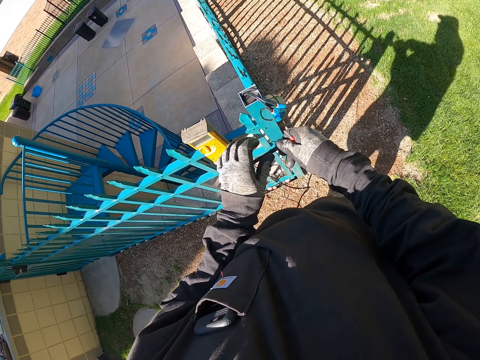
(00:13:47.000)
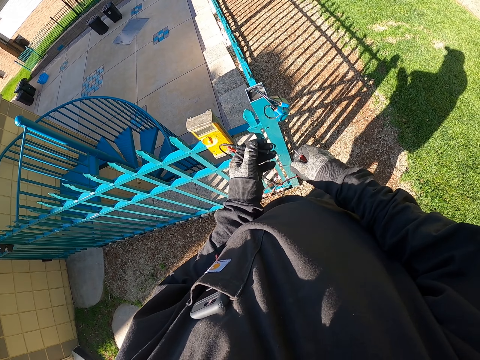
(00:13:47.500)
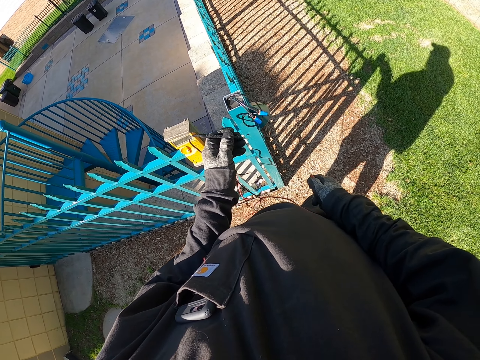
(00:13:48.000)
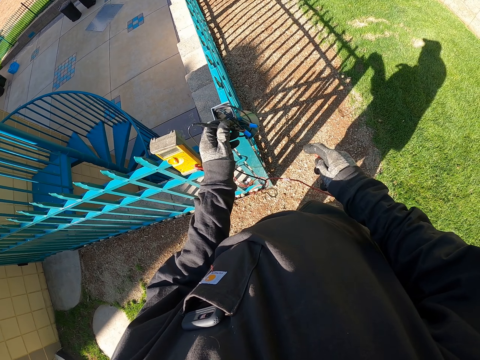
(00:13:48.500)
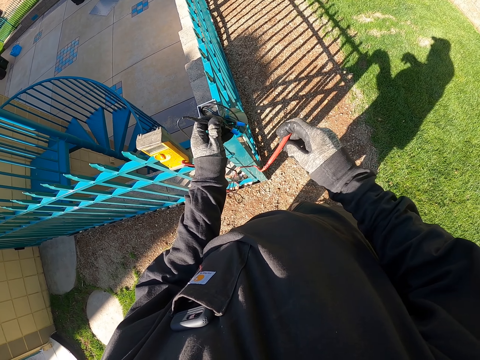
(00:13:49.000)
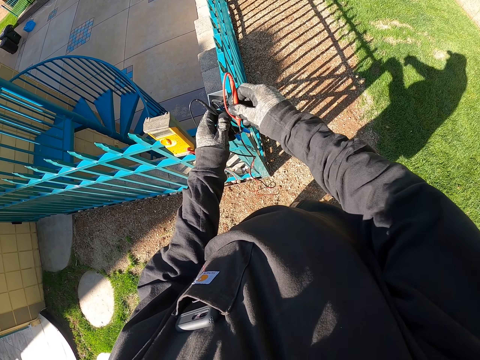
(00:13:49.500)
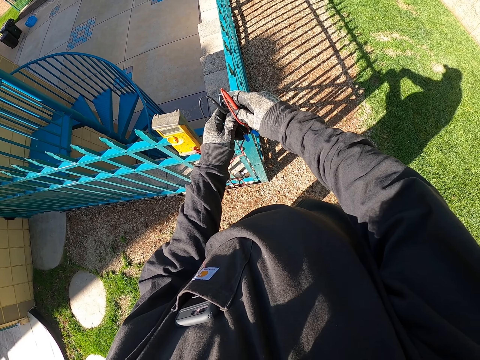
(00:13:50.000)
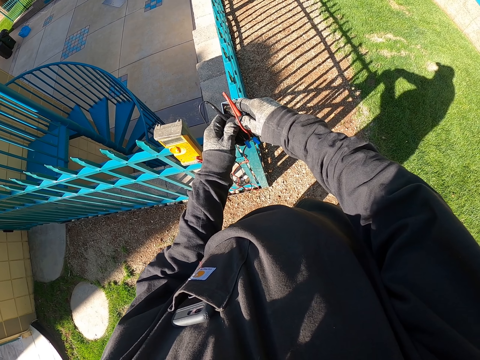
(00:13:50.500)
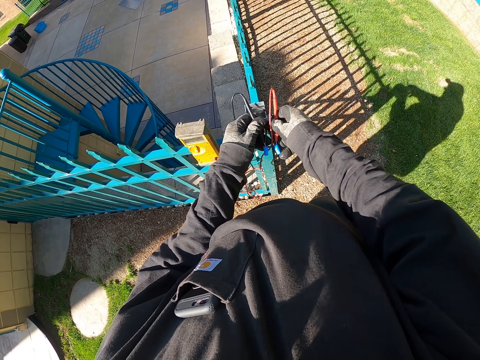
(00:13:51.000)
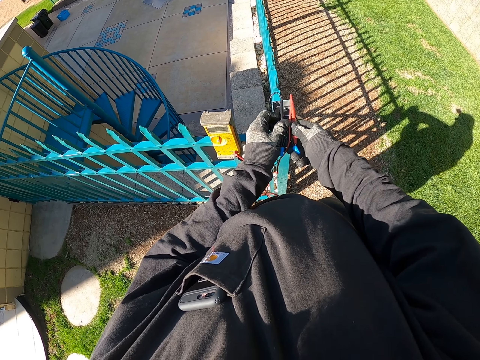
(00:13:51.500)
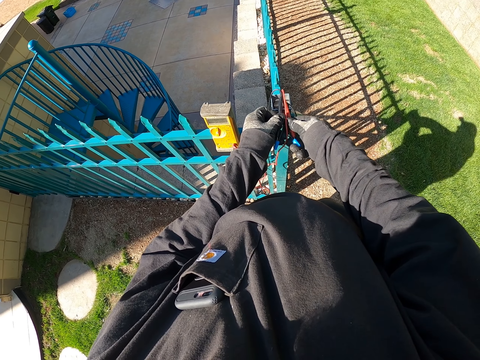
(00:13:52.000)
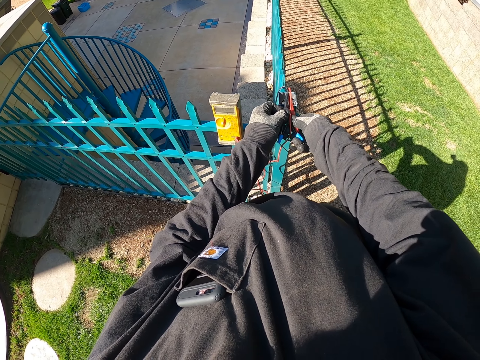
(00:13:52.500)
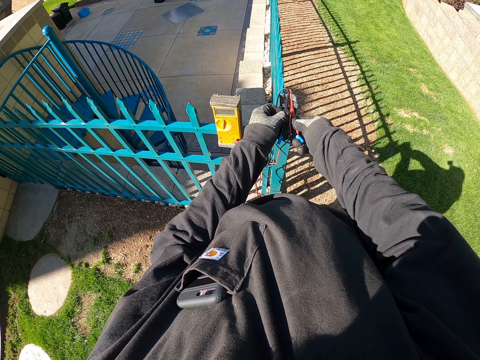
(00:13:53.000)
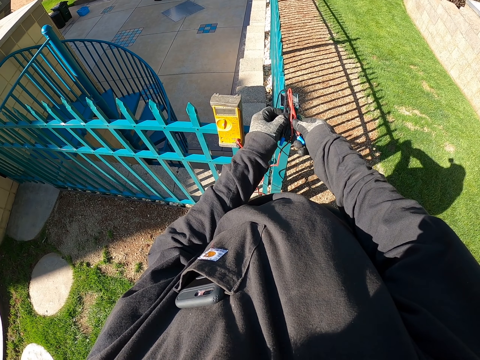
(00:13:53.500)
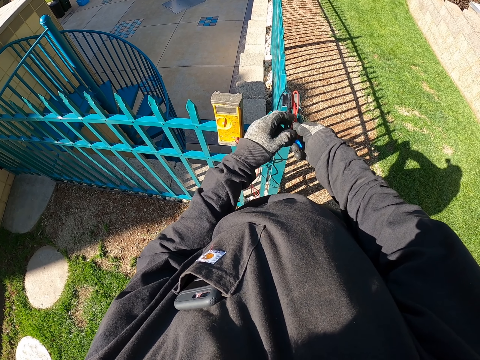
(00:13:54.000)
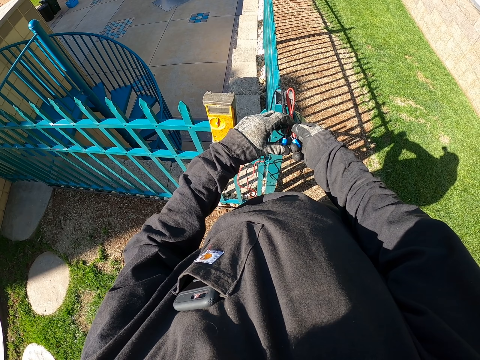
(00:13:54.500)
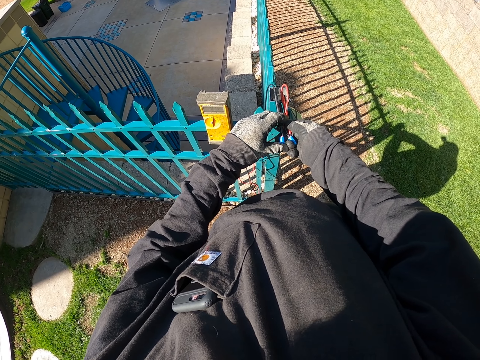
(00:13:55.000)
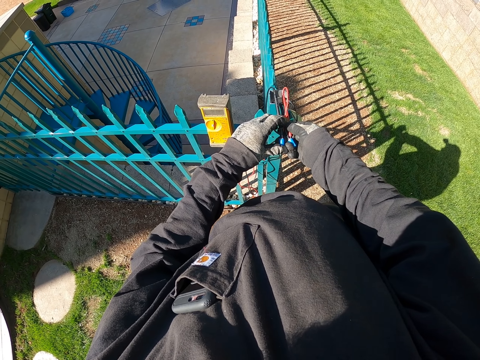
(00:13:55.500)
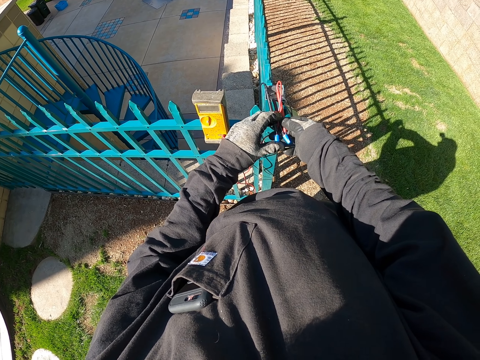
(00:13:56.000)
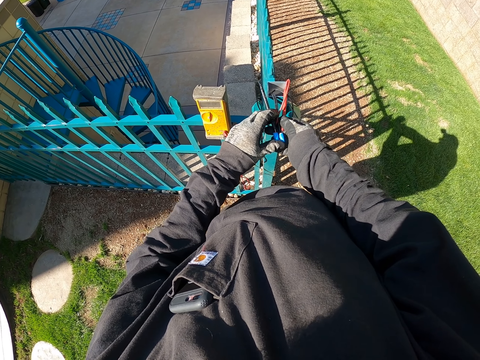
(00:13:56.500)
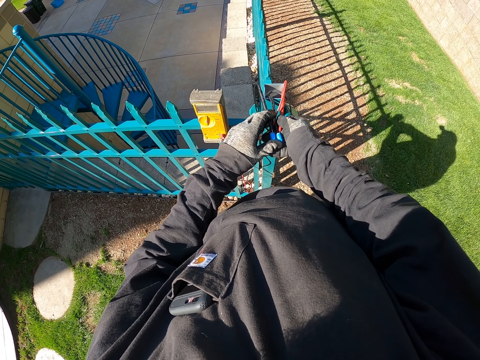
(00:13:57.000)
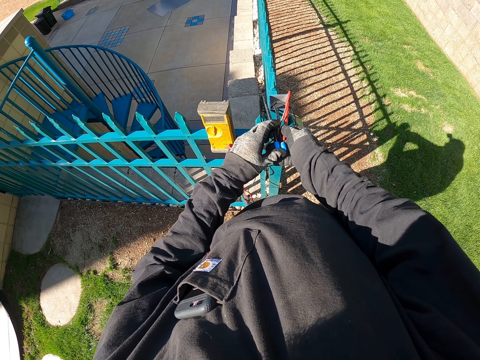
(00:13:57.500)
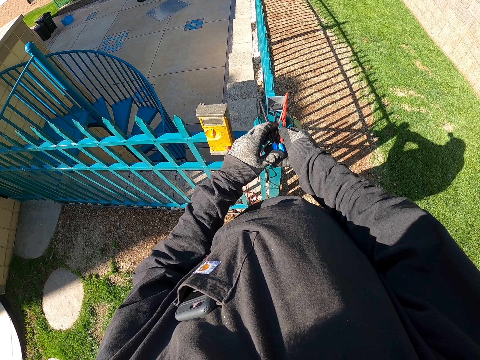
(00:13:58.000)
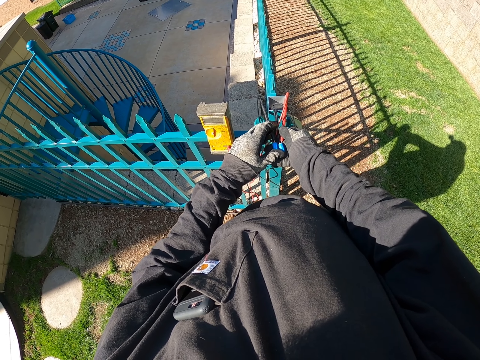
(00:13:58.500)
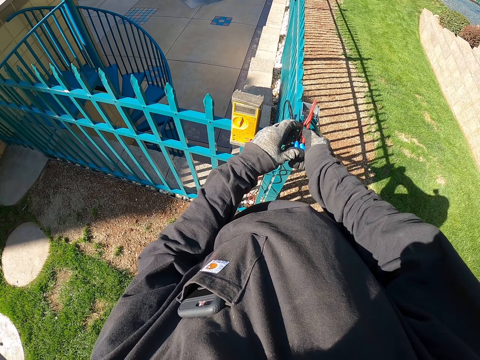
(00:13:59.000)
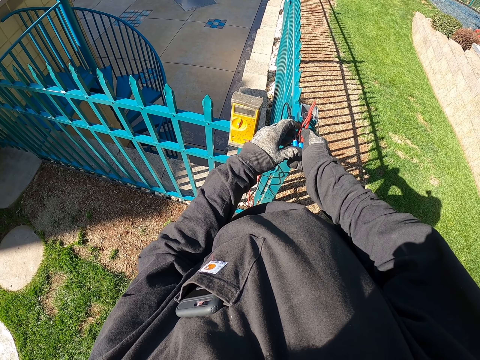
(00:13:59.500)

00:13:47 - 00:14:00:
The camera wearer reads the wall current on the ammeter. They hold a cable and fix something.

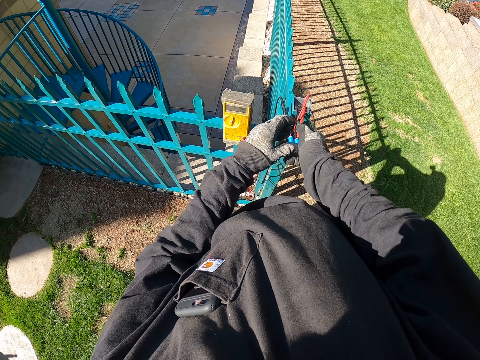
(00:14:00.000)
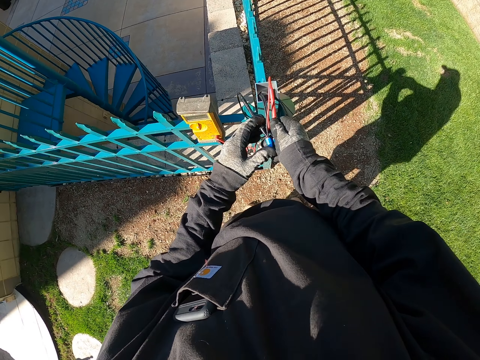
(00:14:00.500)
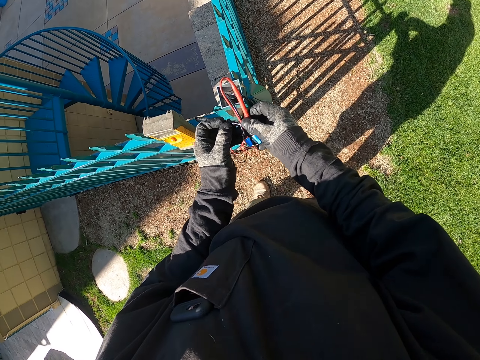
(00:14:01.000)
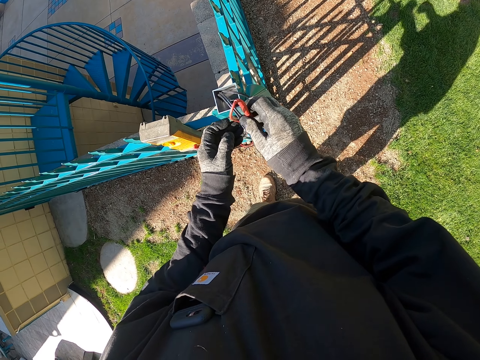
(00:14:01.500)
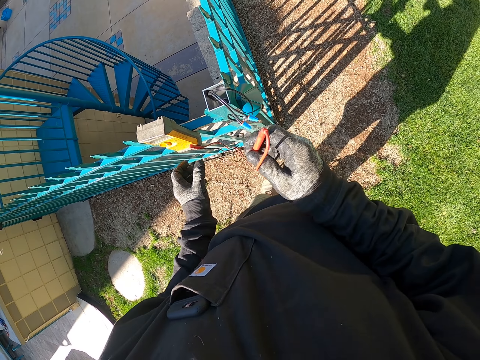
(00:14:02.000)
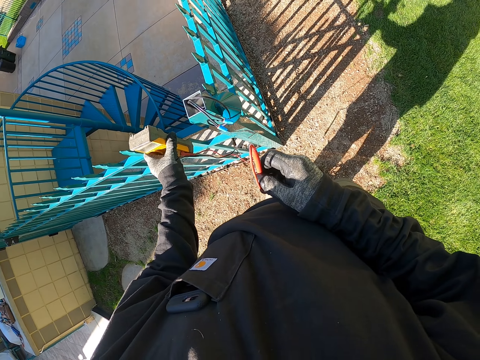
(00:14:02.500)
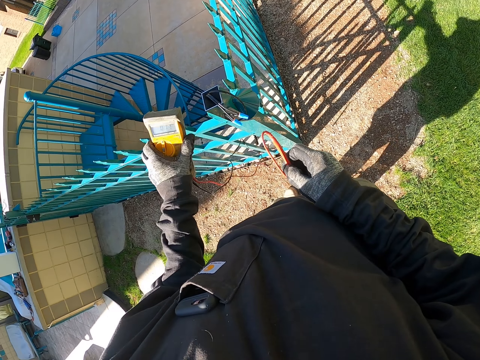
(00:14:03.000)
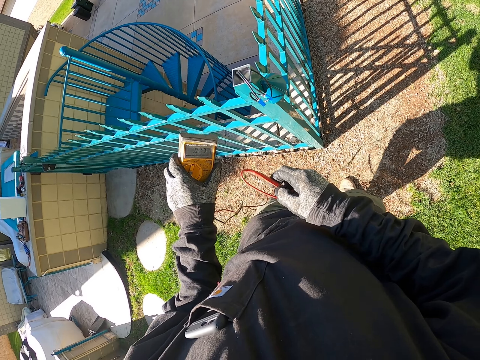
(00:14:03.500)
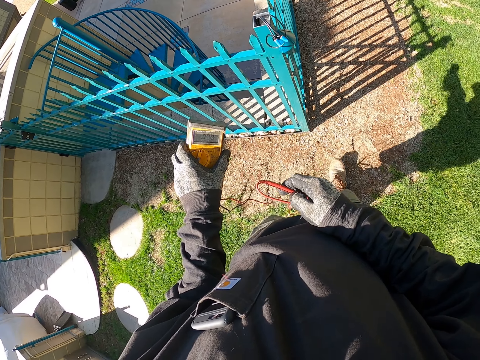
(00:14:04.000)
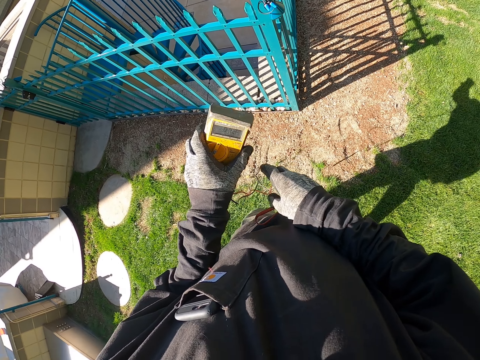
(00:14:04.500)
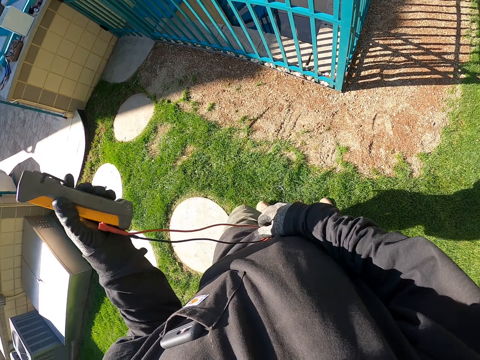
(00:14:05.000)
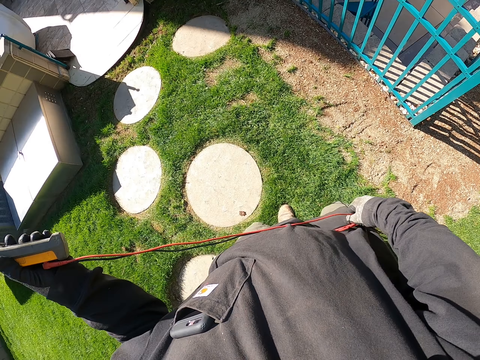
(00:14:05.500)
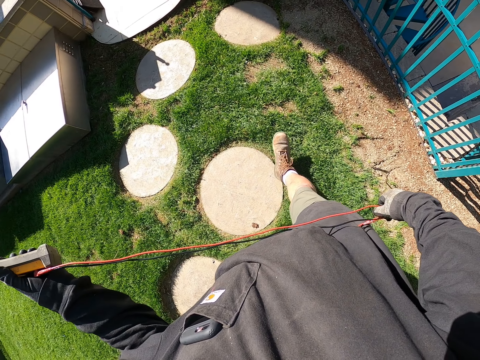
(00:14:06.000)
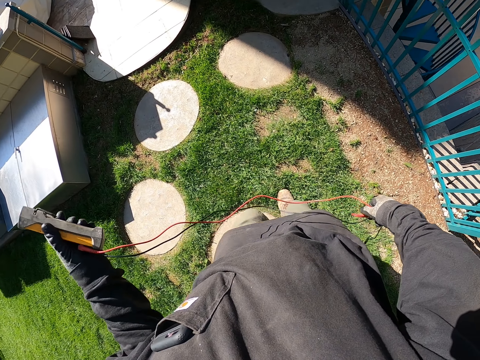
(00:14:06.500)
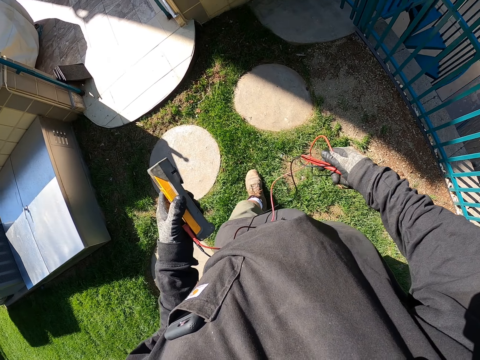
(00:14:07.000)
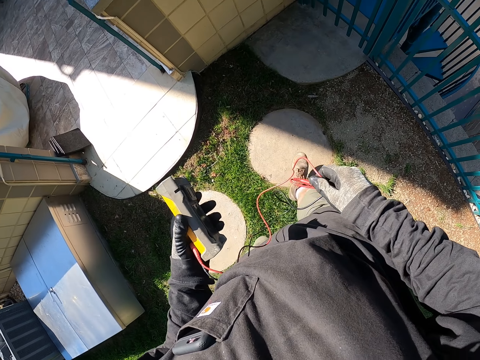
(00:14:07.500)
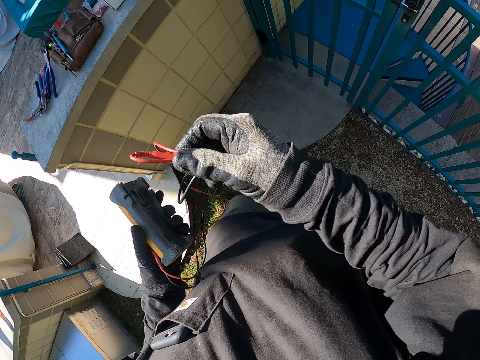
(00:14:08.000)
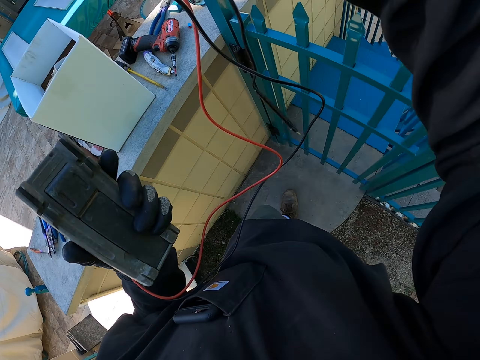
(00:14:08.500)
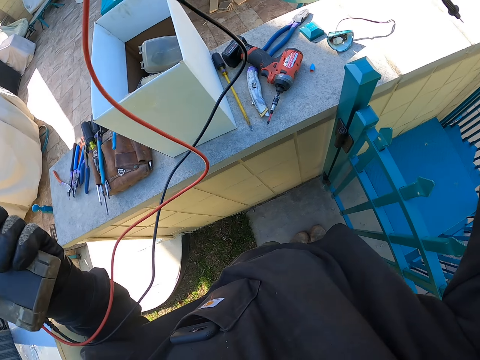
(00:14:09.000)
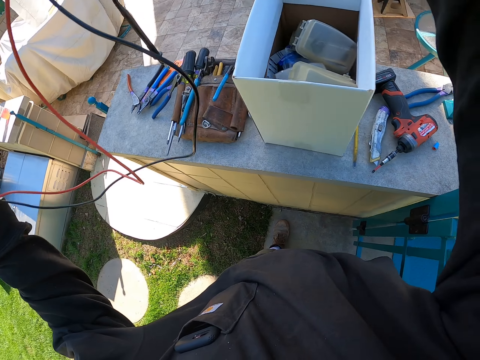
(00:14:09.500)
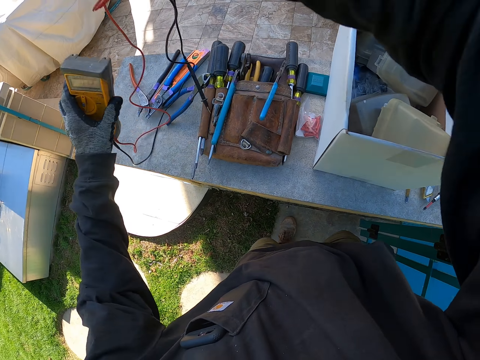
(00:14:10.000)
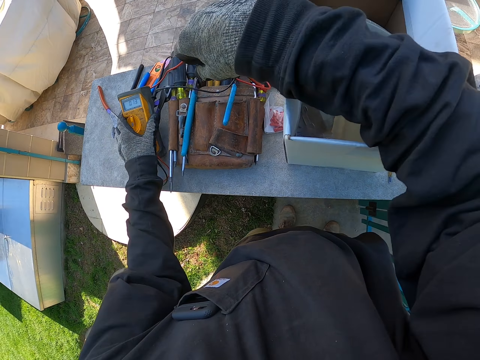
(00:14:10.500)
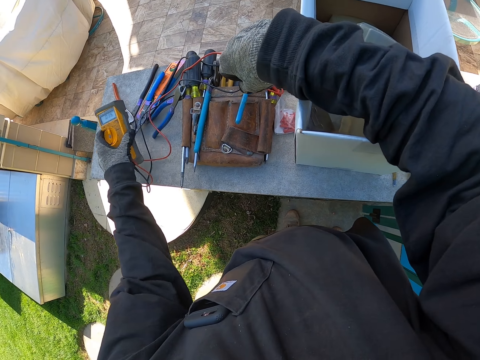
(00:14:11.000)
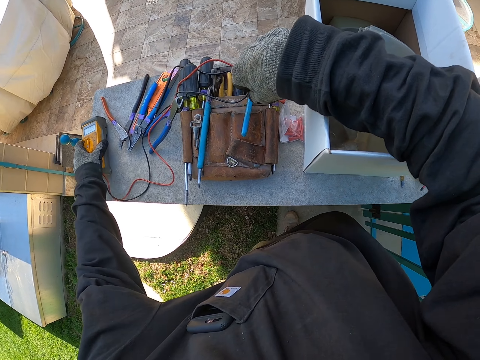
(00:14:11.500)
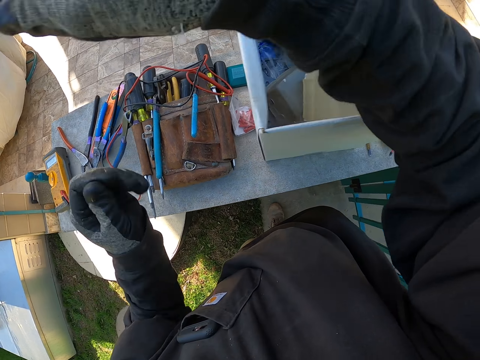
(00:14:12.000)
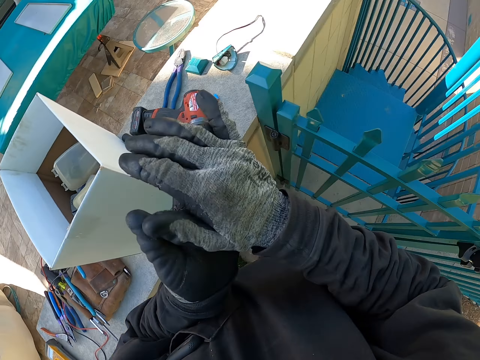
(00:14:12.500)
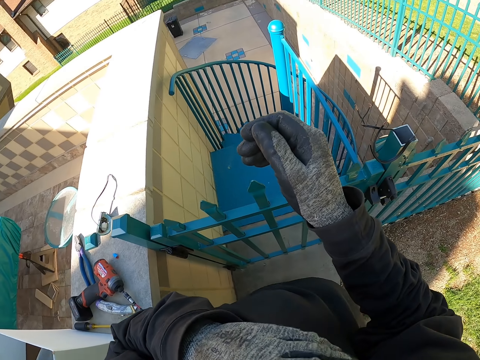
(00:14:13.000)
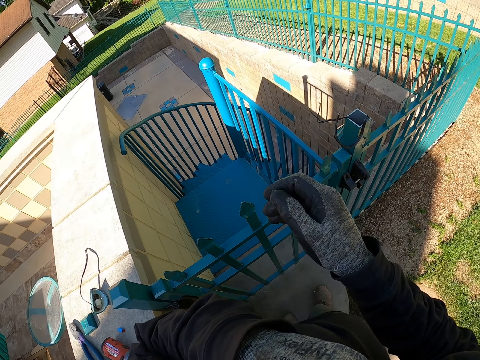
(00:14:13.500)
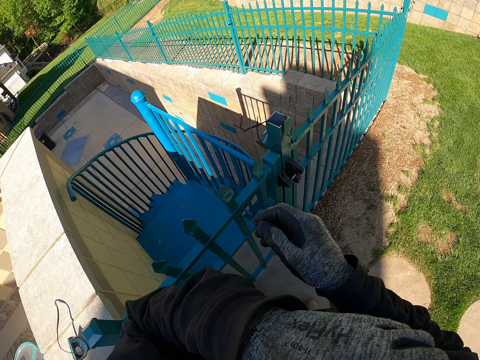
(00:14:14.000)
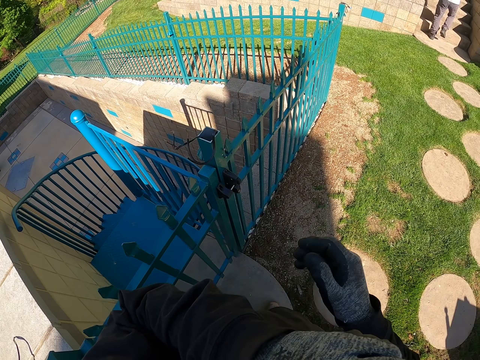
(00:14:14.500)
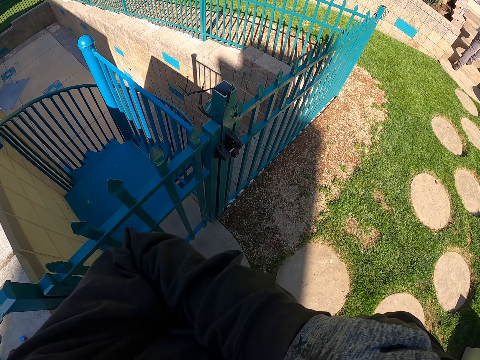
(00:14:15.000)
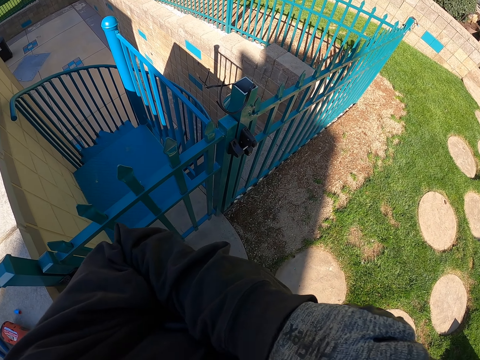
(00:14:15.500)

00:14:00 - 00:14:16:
The camera wearer picks up the ammeter from the fence. He holds a cable. He carries the ammeter to the fence. He walks around the compound and lifts his hand. He drops the ammeter on the fence. He places something on the table. He turns back to the fence and stands beside the fence.
